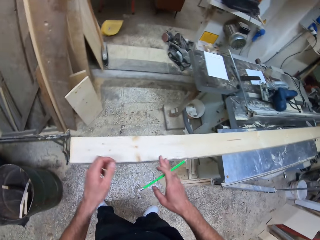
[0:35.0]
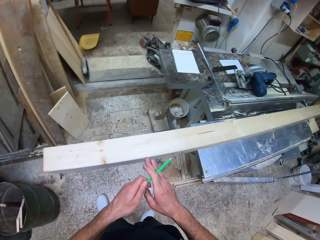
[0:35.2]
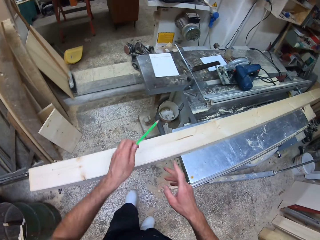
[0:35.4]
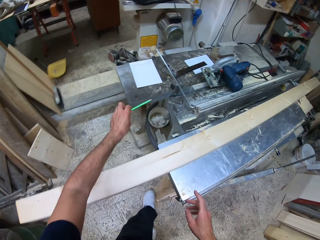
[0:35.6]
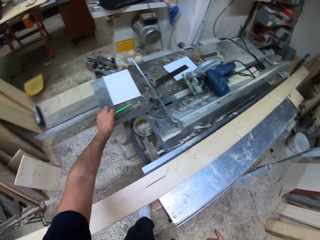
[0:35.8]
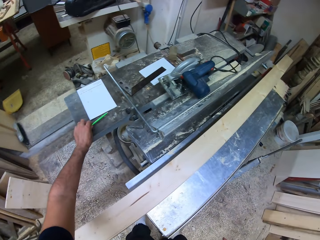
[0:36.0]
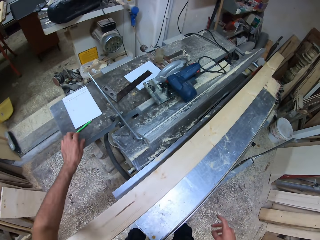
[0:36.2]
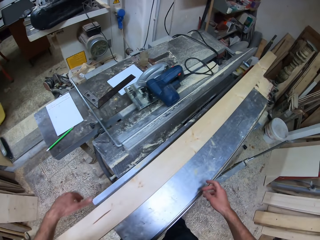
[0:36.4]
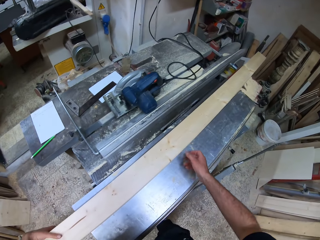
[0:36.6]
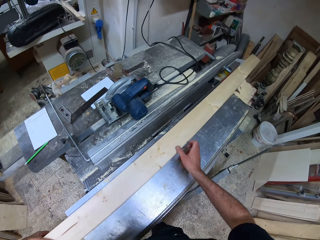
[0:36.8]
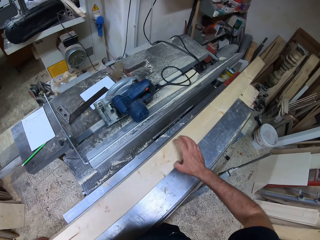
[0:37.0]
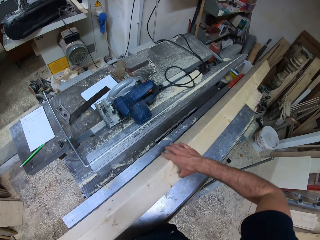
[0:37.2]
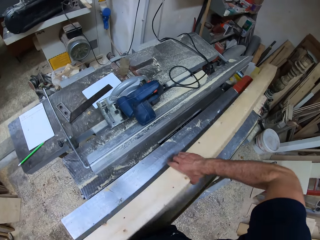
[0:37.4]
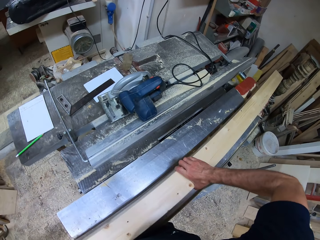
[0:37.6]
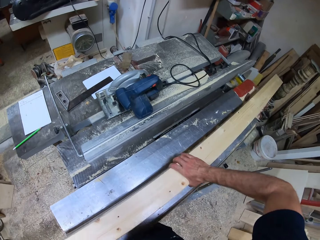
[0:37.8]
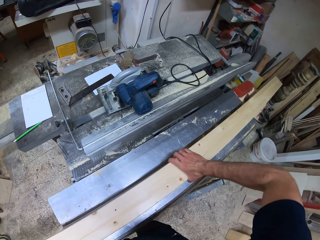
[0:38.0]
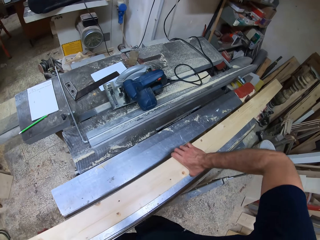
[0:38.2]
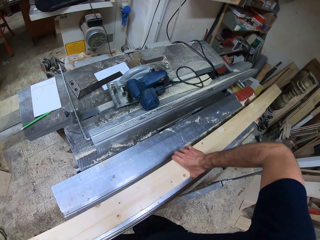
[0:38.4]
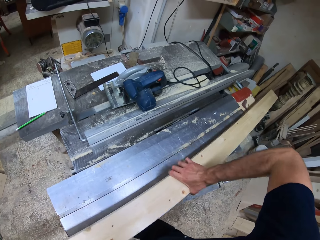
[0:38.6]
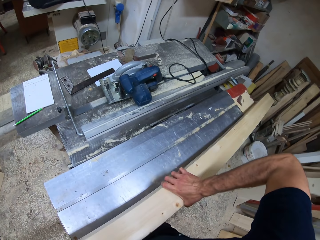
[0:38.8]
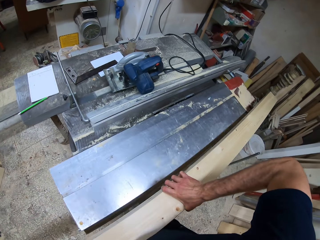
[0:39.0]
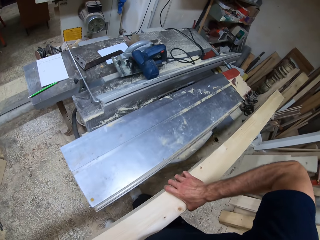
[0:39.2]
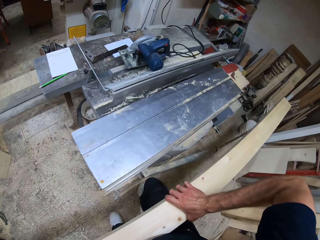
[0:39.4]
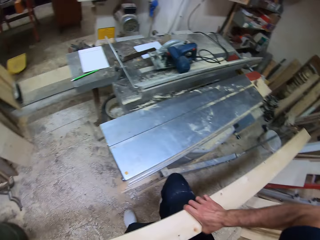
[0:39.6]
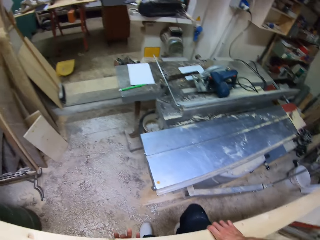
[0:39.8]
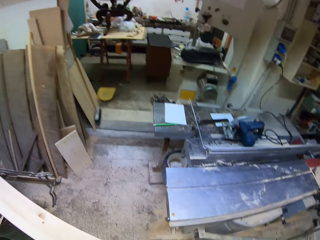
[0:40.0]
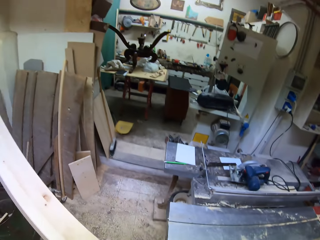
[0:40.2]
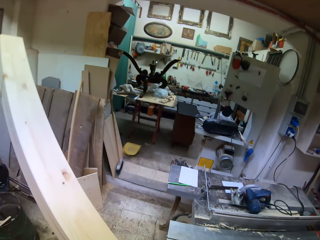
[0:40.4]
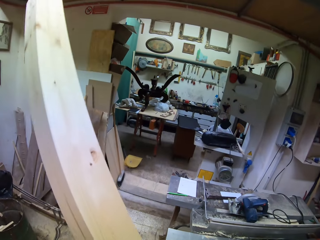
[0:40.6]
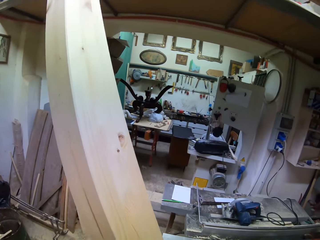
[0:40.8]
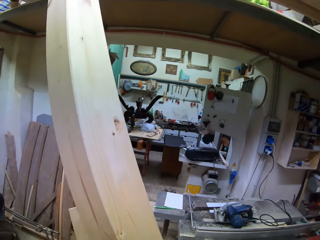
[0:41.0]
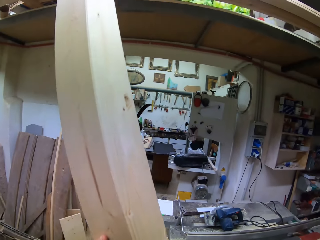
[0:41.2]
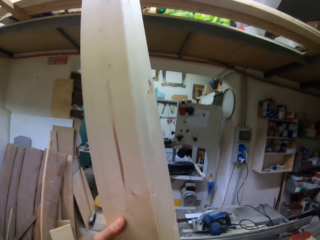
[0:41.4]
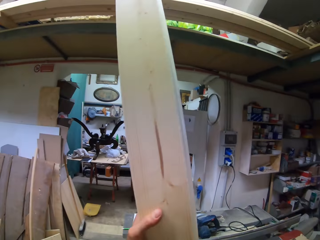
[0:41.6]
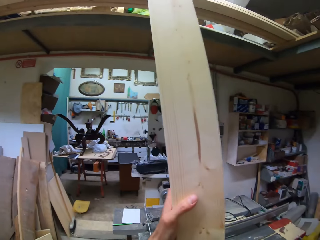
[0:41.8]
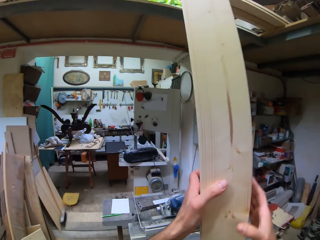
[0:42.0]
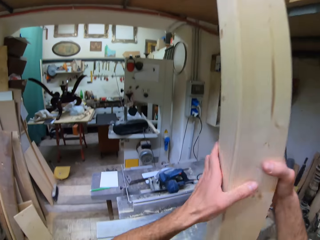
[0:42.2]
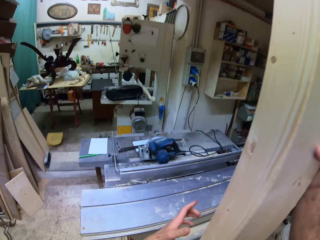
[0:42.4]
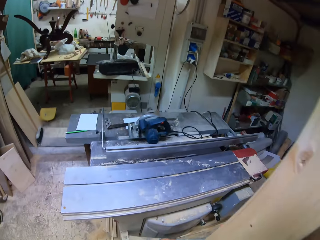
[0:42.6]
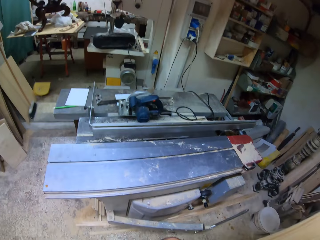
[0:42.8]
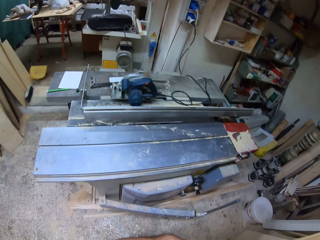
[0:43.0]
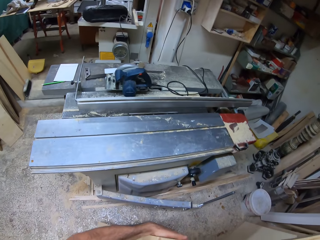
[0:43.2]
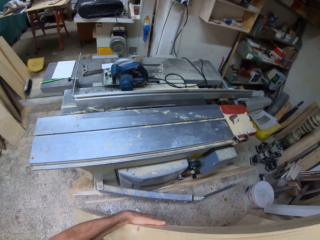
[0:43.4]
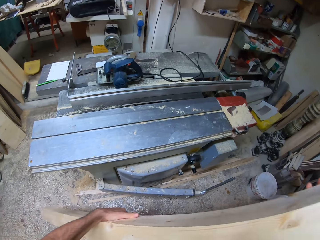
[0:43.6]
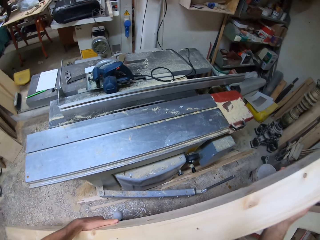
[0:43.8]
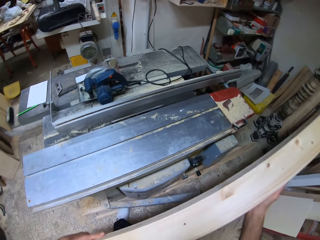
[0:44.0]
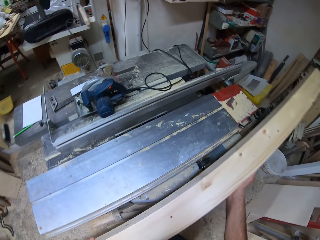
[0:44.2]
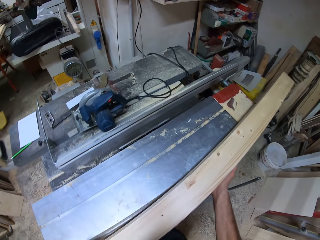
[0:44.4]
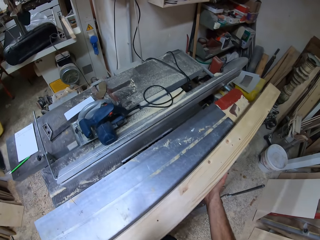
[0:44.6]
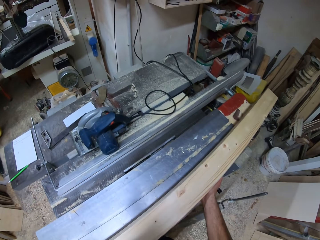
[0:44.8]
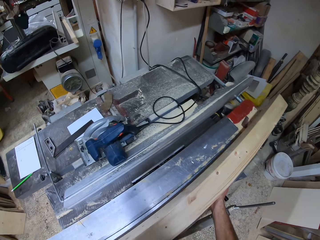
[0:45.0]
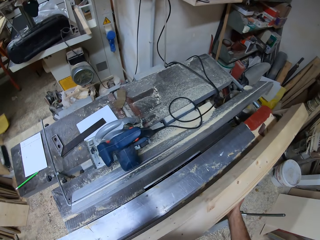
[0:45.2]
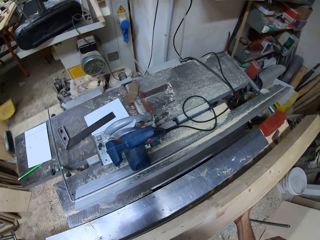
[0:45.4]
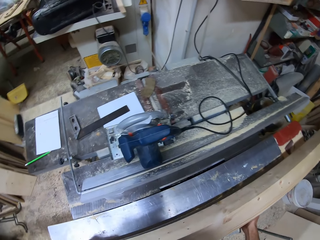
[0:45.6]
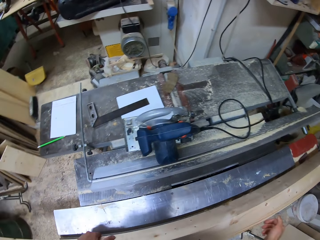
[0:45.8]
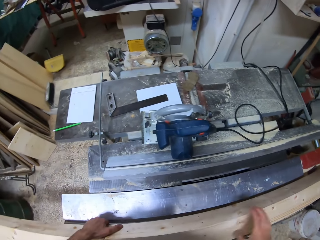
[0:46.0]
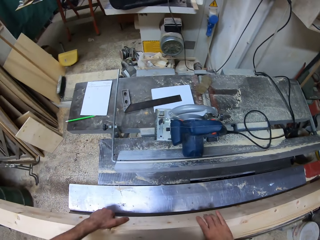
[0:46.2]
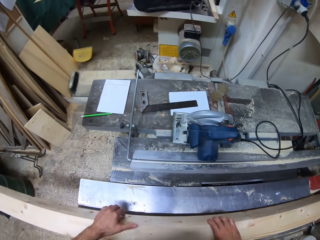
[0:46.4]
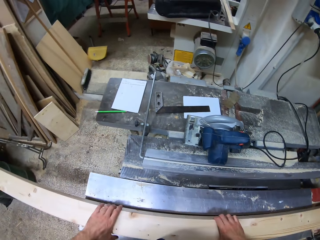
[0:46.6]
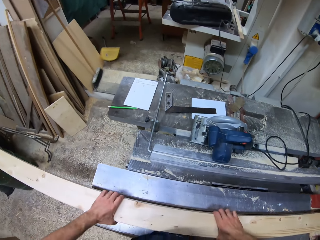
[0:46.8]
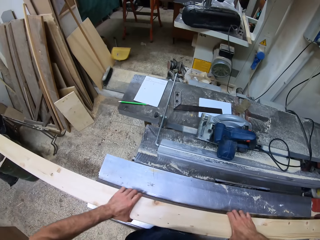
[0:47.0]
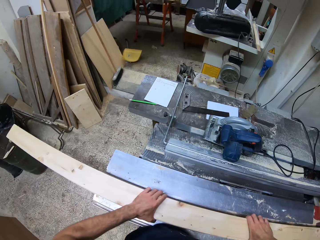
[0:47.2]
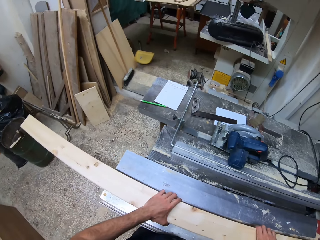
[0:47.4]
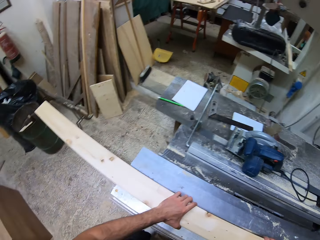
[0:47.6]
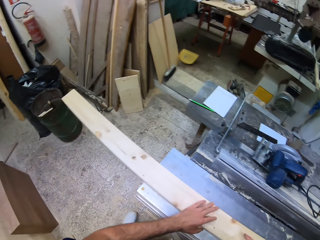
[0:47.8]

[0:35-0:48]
The camera wearer transfers the carpenter pencil from his right hand to his left hand. He drops the carpenter pencil on the metal workbench with his left hand. He turns the wood on the bench. He lifts up the wood from the metal workbench with his hands. He turns the wood in his hands. He places the wood on the metal workbench with his hands.

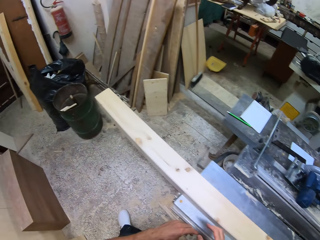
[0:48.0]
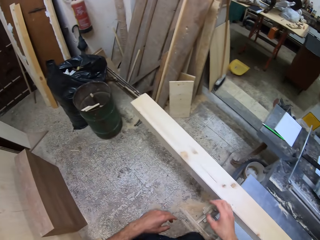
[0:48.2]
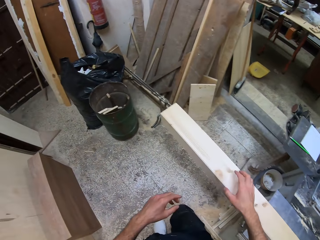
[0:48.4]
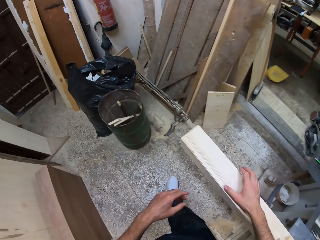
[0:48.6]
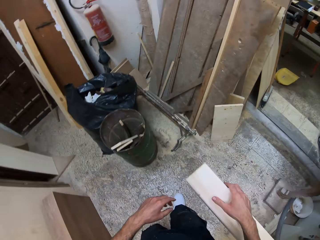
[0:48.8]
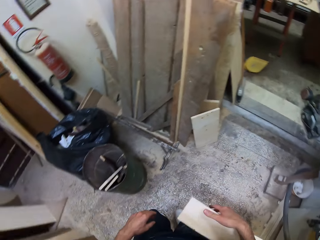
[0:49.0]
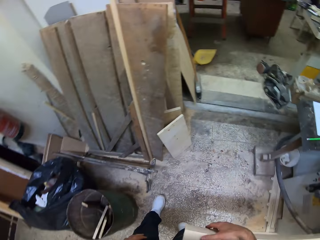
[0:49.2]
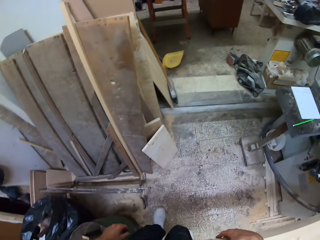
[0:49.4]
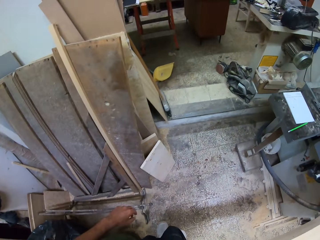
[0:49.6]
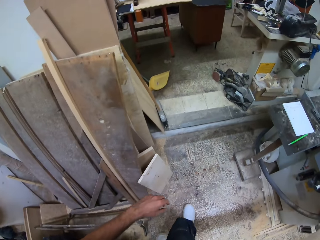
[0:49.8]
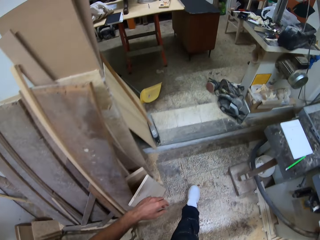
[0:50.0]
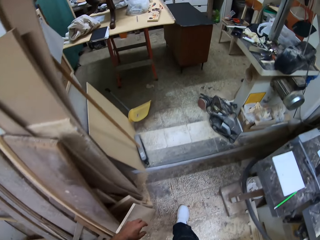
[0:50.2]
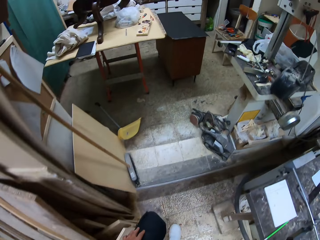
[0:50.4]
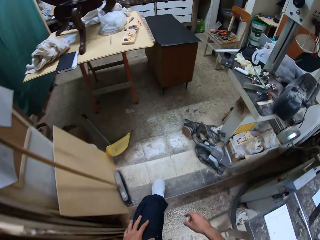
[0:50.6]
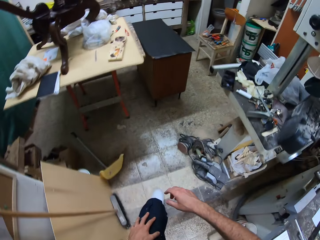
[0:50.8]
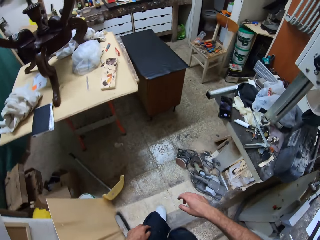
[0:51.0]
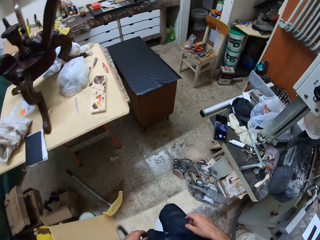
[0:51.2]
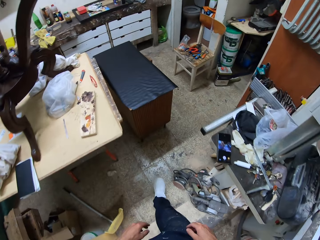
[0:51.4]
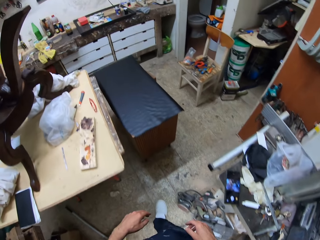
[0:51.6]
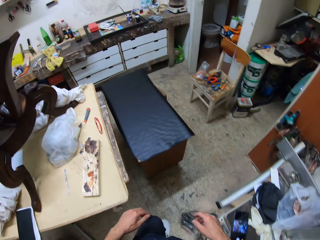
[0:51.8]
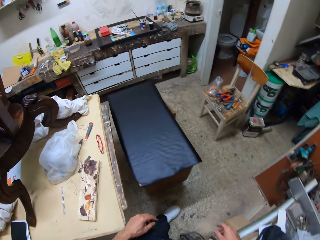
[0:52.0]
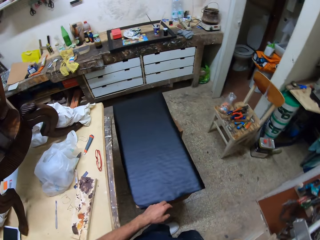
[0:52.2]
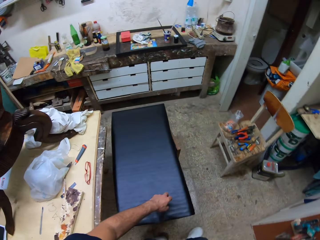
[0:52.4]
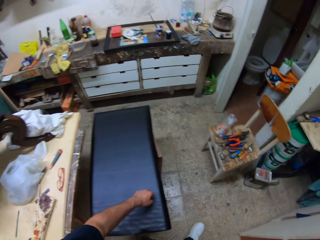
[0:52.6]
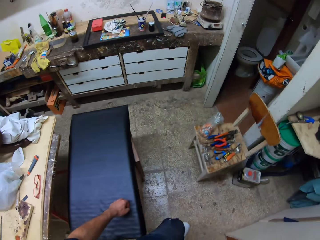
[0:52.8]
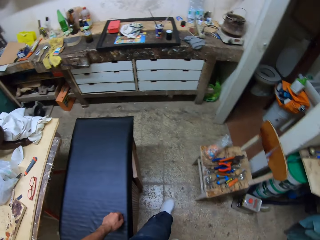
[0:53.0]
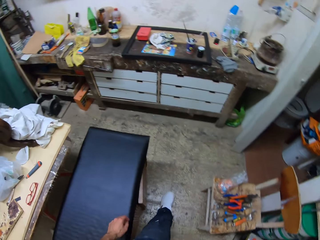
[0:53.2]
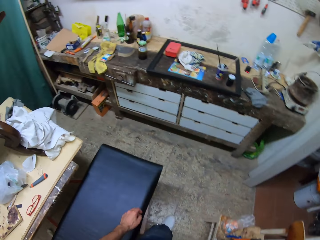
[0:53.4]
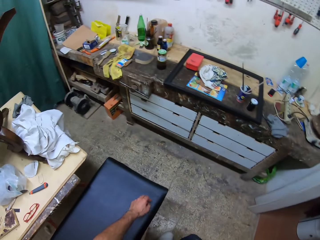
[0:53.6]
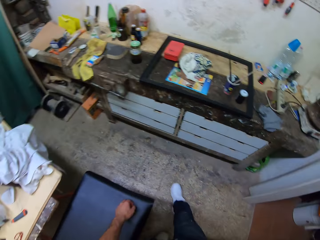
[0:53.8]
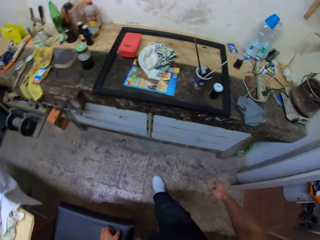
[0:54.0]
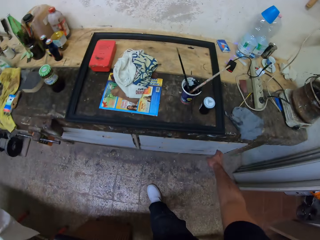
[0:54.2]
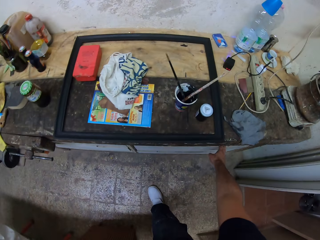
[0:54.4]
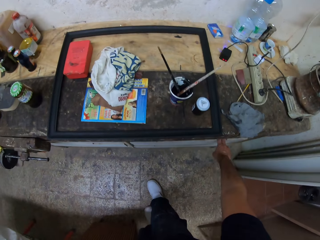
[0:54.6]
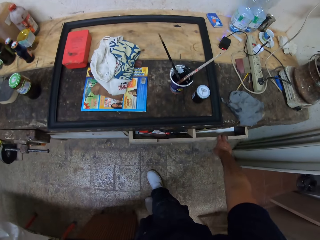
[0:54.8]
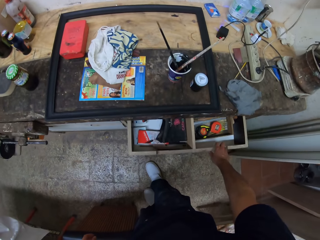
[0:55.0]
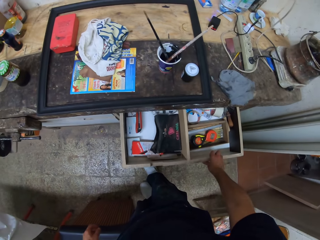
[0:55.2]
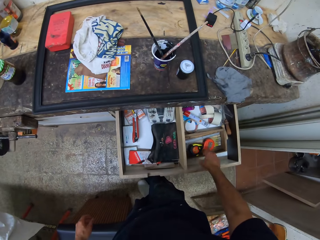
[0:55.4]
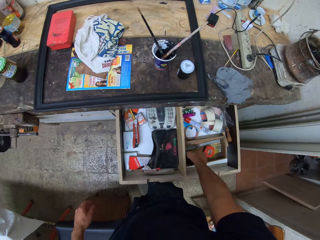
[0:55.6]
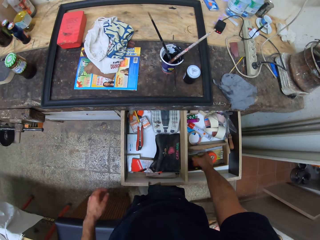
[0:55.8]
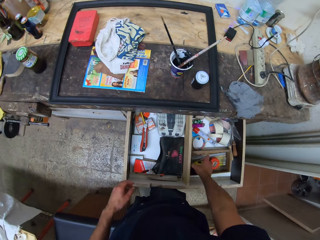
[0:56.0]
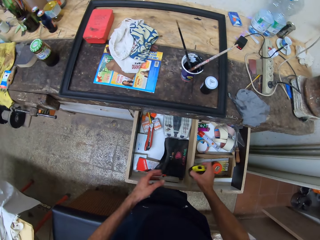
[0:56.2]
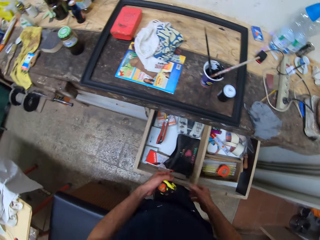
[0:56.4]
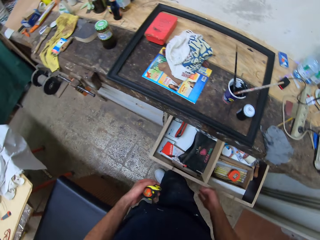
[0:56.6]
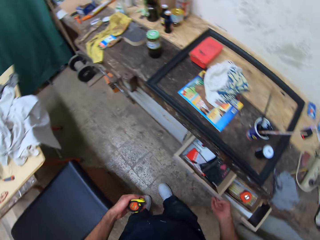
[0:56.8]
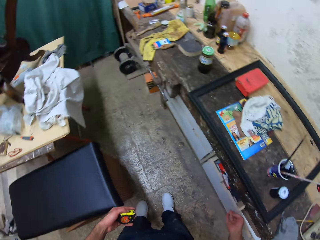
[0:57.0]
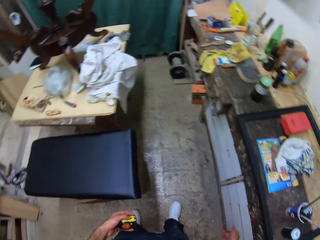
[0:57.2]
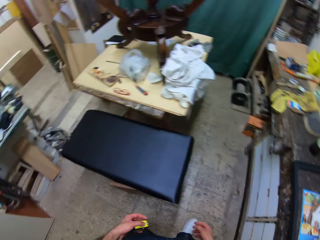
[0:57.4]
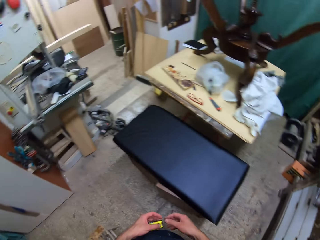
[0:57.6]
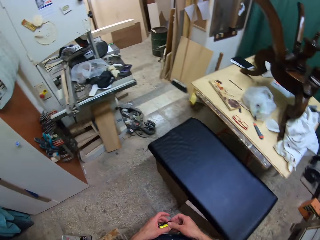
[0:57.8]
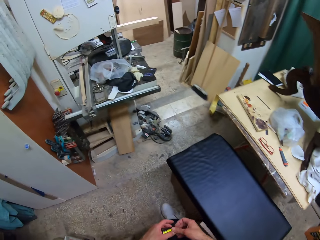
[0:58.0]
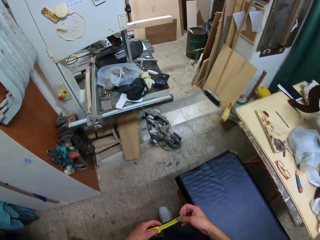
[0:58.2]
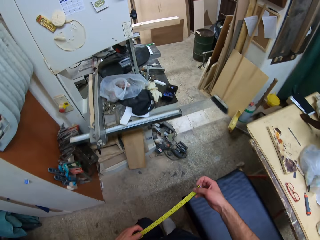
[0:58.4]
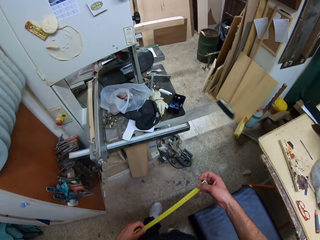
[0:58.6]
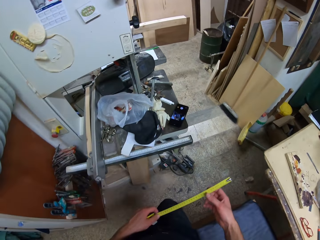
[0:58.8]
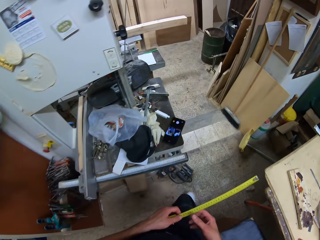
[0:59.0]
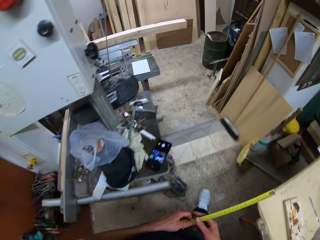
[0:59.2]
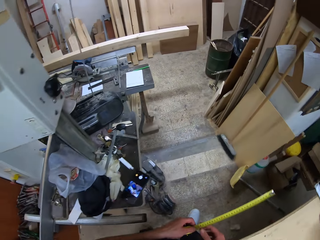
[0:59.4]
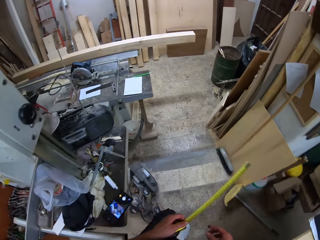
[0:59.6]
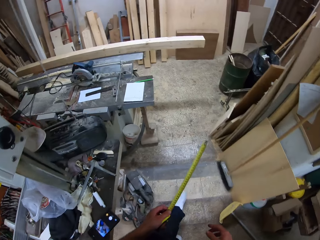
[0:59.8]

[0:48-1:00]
The camera wearer walks in the workshop. He moves towards a drawer in the workshop. He touches the table. He opens the drawer with his right hand. He picks up a tape measure from the drawer with his right hand. He transfers the tape measure from his right hand to his left hand. He closes the drawer. He pulls the tape measure out of its case with his right hand.
